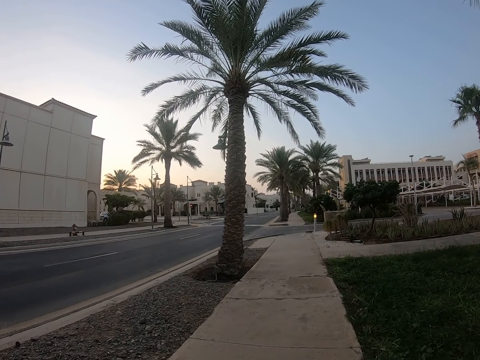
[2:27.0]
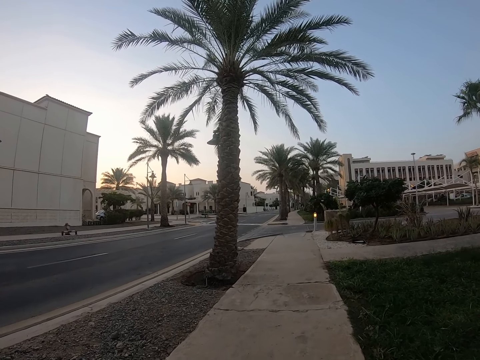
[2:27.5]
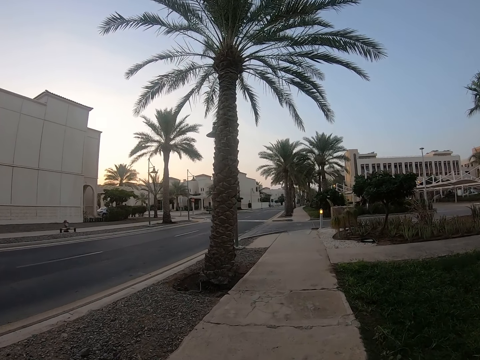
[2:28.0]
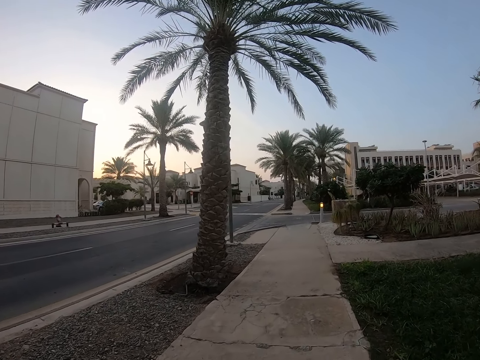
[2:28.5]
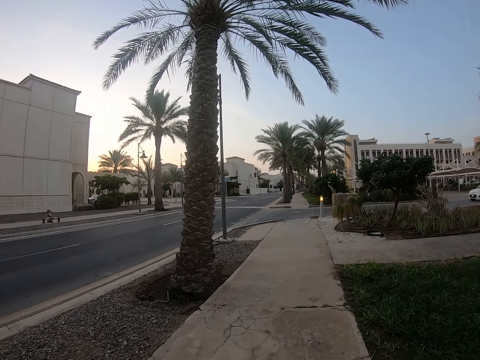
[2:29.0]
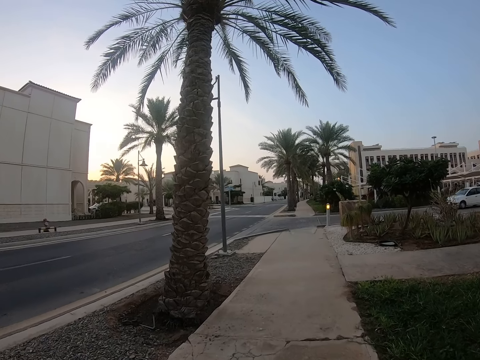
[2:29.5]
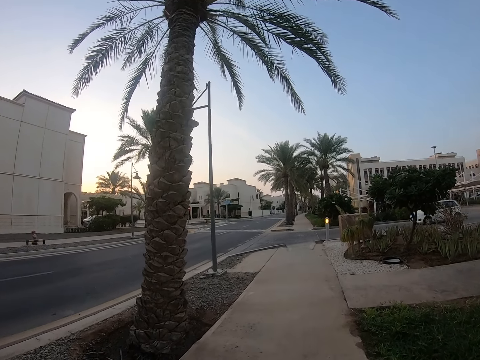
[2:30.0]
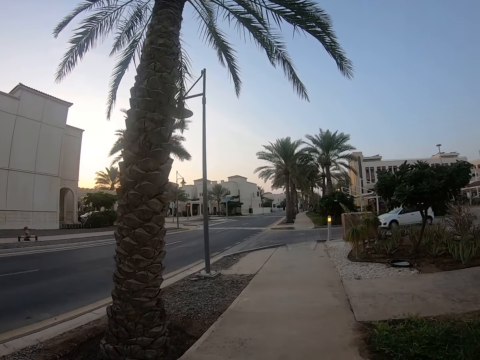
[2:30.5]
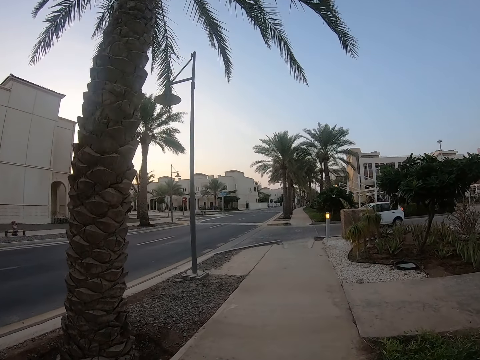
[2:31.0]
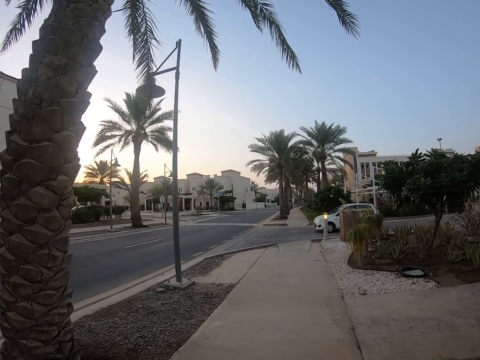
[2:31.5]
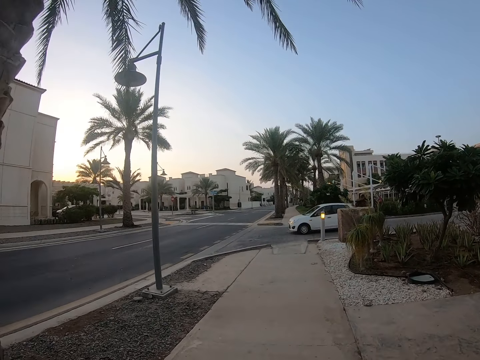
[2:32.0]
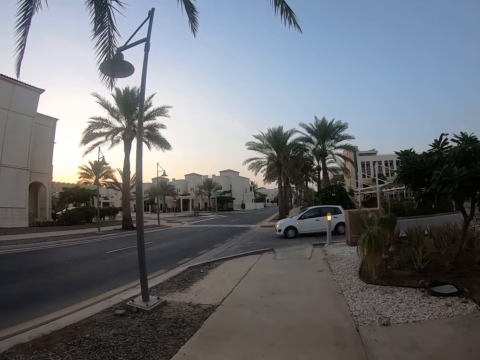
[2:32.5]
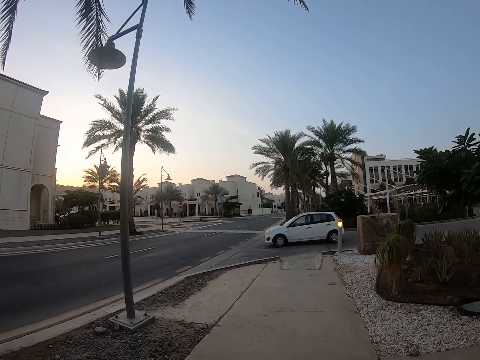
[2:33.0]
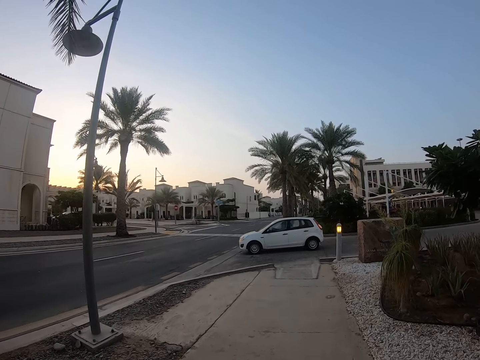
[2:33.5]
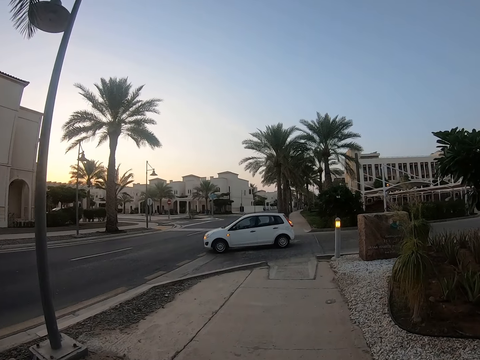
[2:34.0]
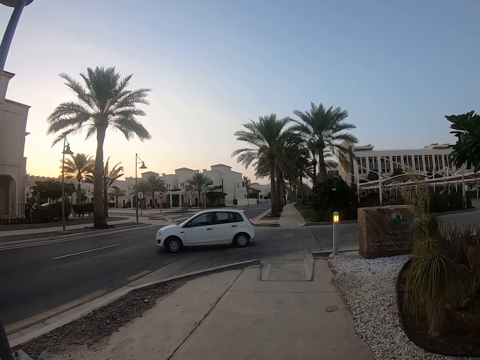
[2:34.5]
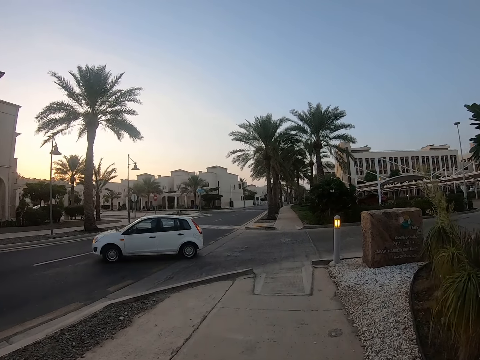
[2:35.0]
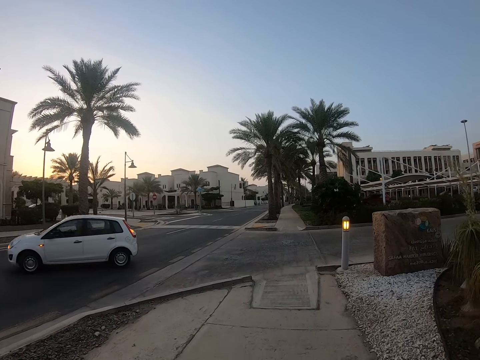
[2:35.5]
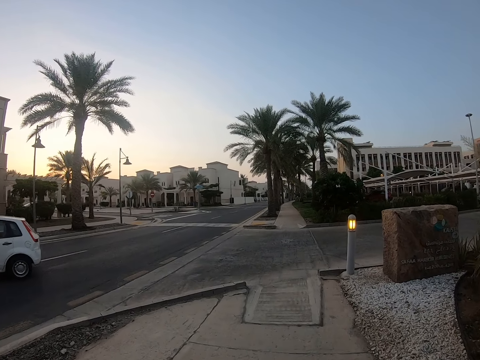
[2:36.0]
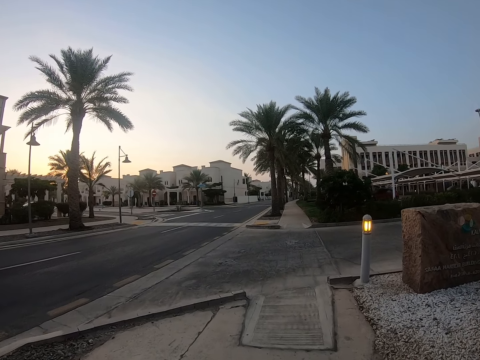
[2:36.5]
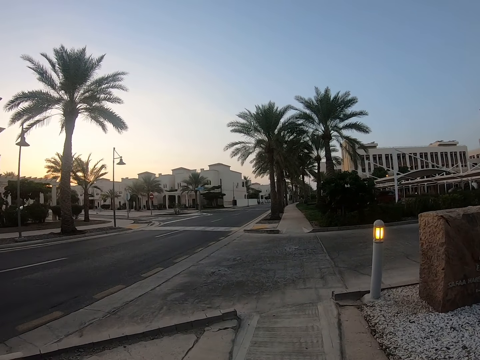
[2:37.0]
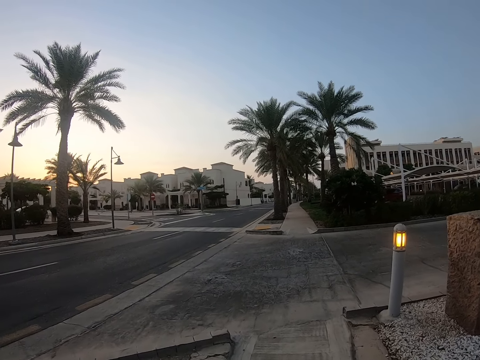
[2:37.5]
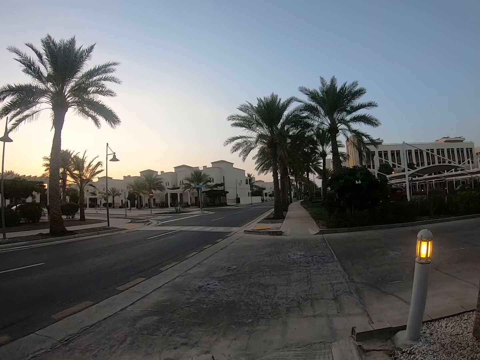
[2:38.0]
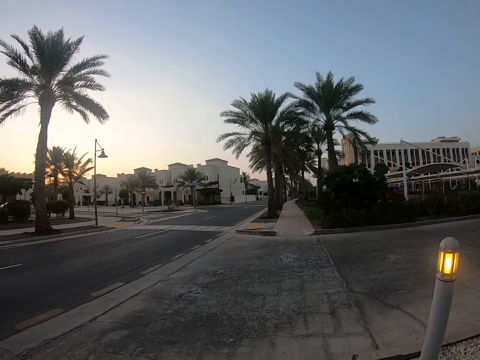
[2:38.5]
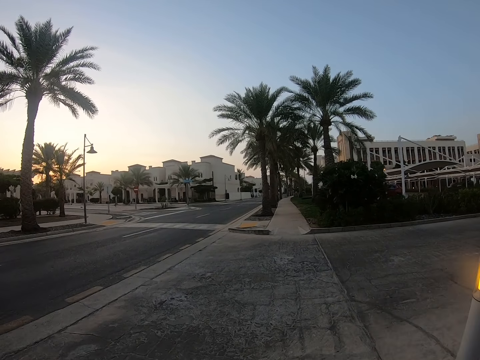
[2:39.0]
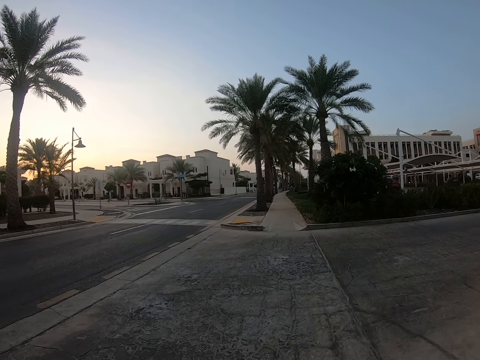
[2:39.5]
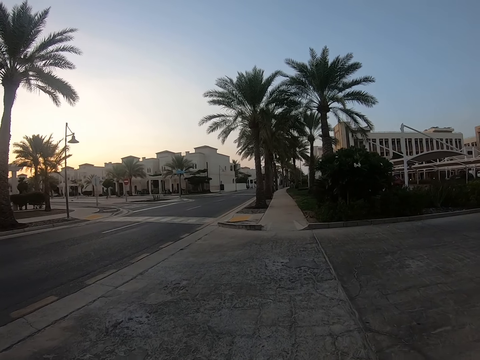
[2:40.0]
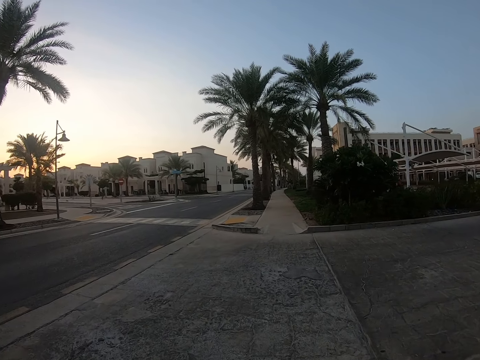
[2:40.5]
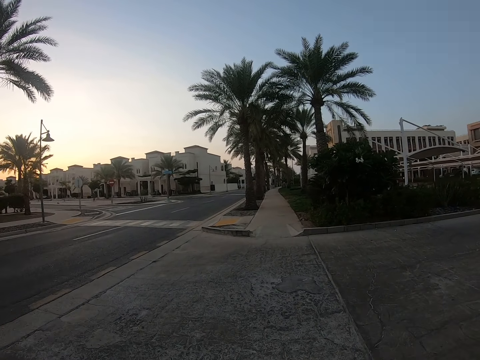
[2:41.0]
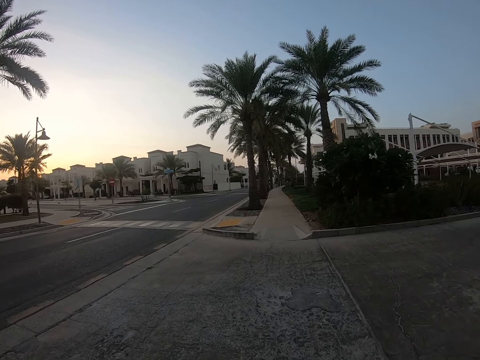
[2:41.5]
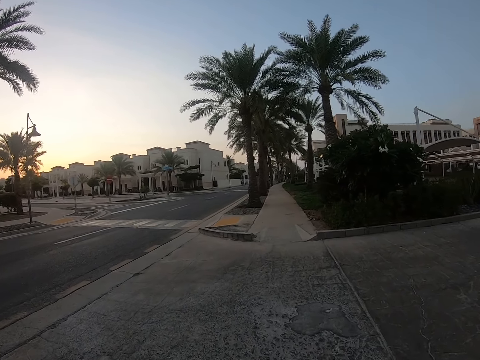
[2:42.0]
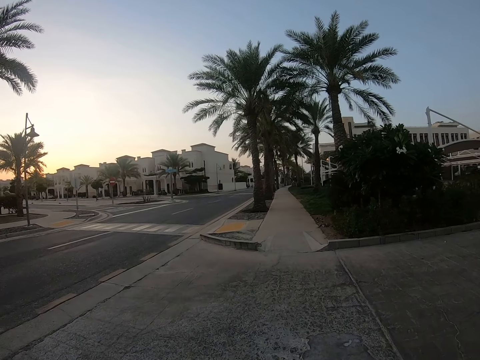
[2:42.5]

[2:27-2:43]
The camera wearer walks around a road.

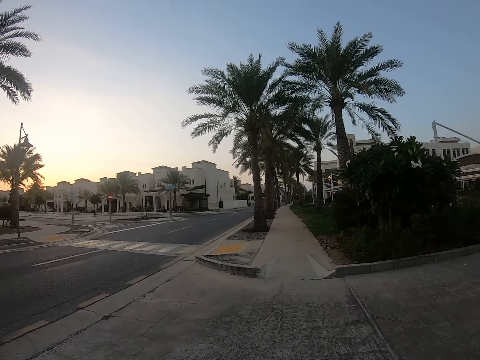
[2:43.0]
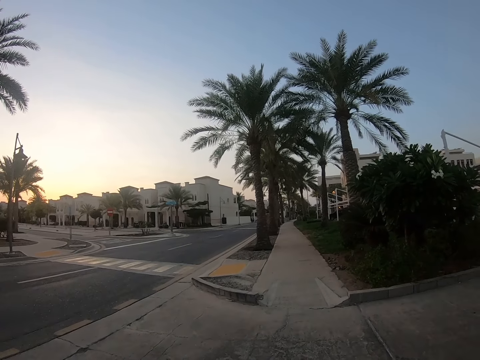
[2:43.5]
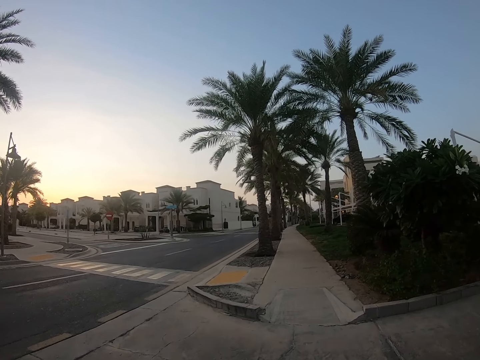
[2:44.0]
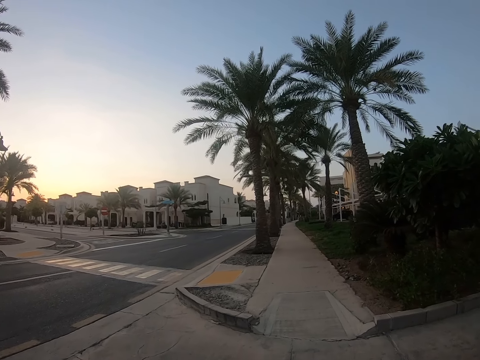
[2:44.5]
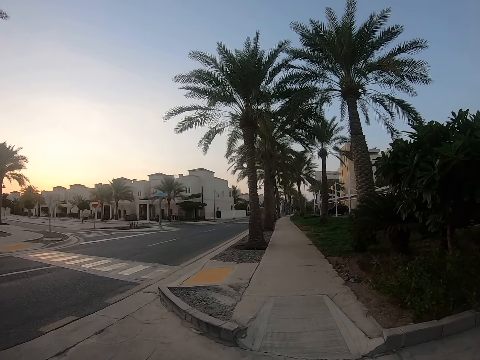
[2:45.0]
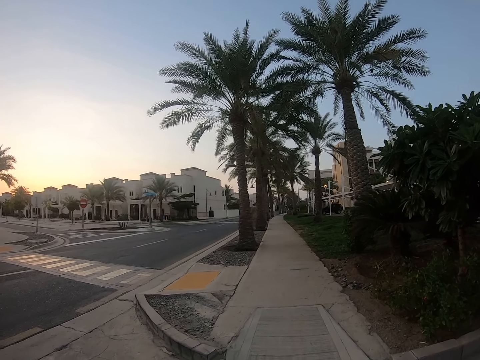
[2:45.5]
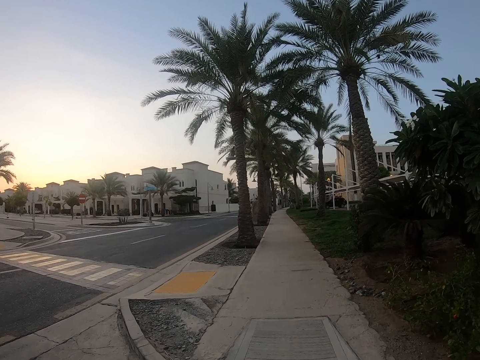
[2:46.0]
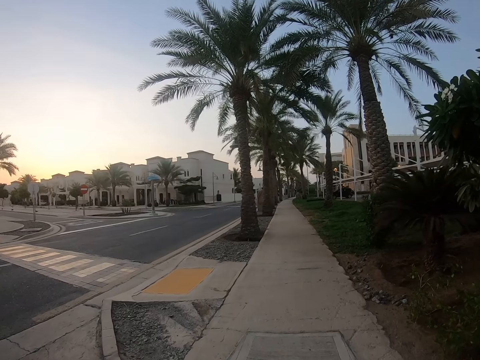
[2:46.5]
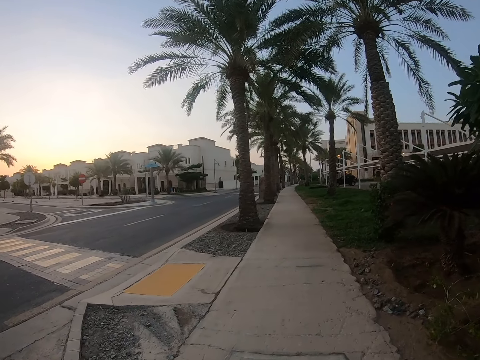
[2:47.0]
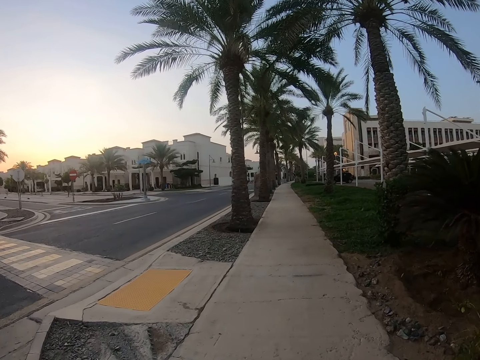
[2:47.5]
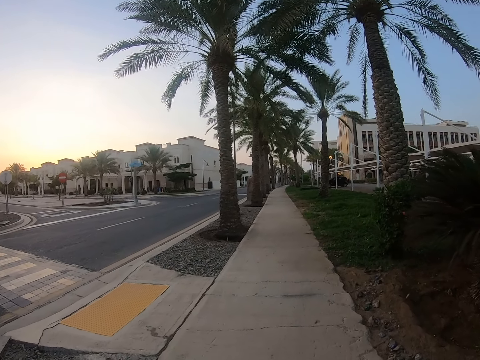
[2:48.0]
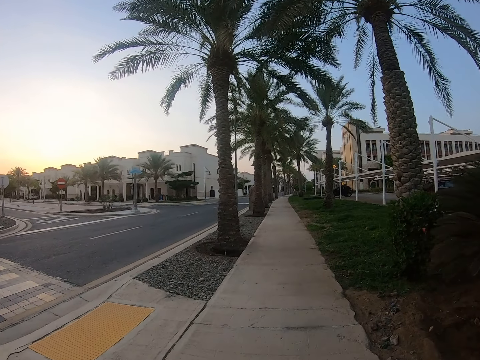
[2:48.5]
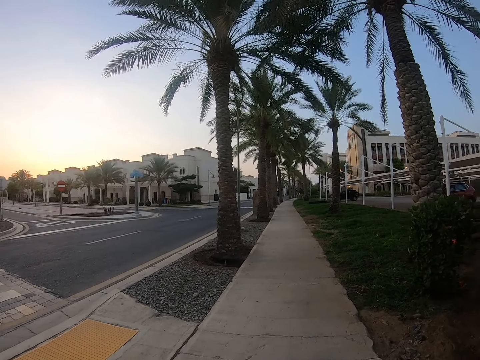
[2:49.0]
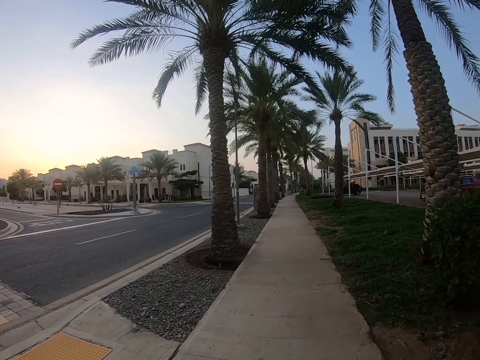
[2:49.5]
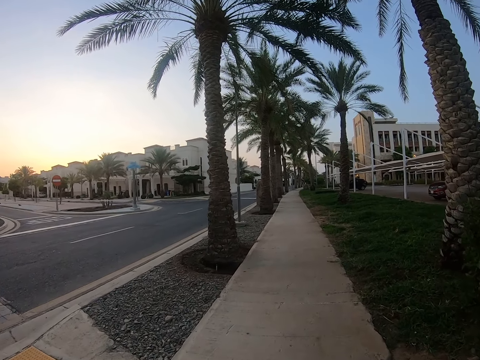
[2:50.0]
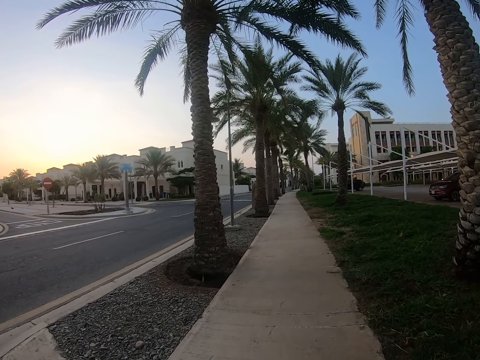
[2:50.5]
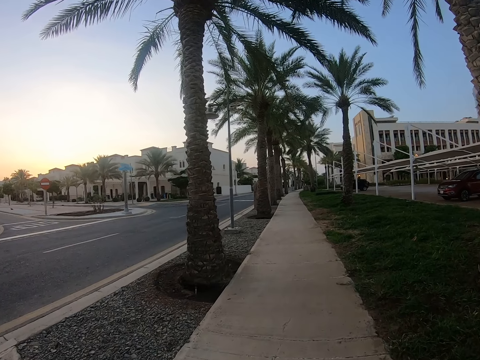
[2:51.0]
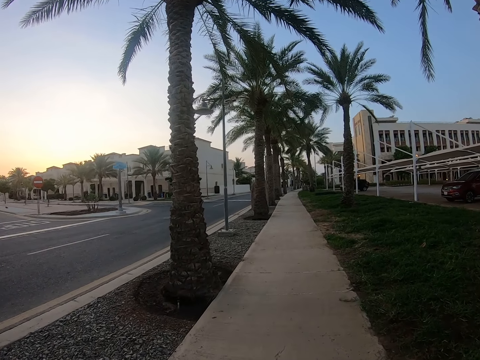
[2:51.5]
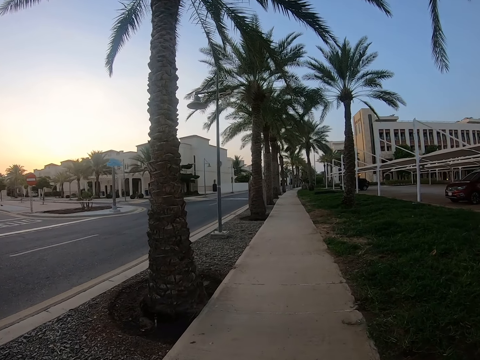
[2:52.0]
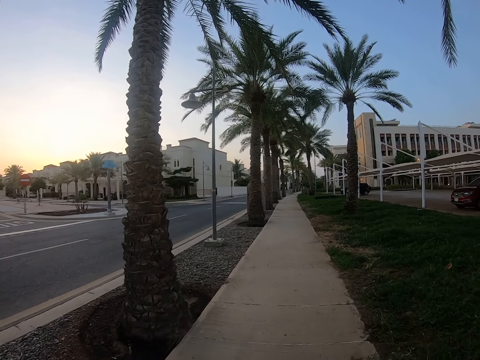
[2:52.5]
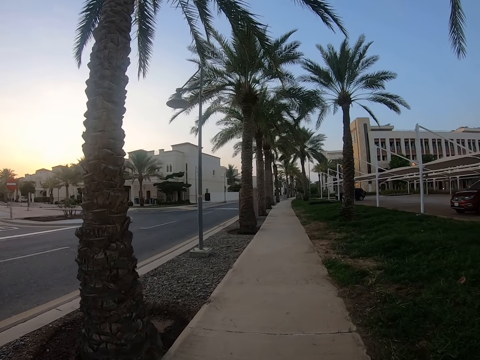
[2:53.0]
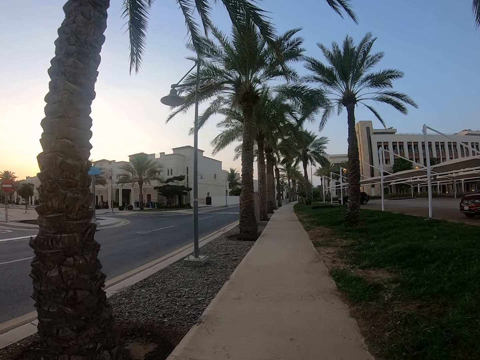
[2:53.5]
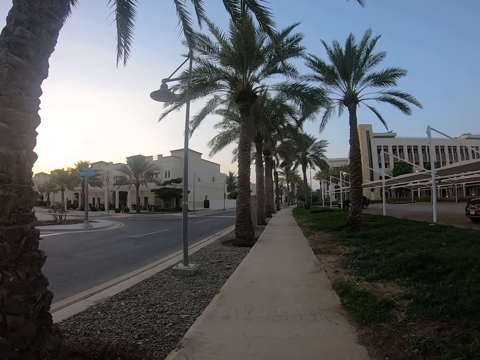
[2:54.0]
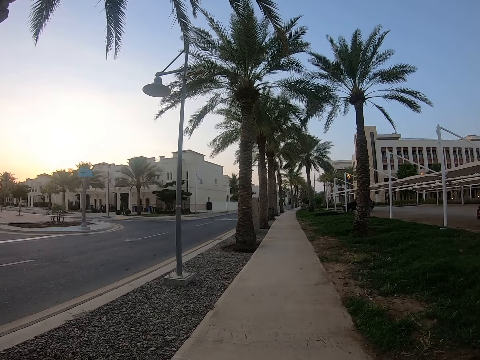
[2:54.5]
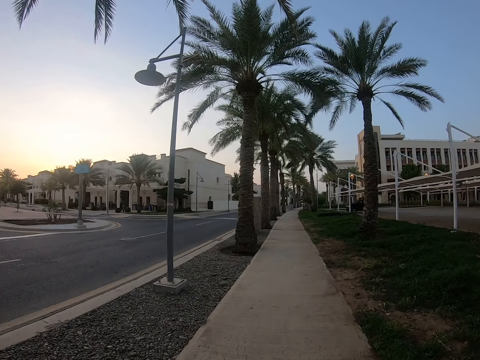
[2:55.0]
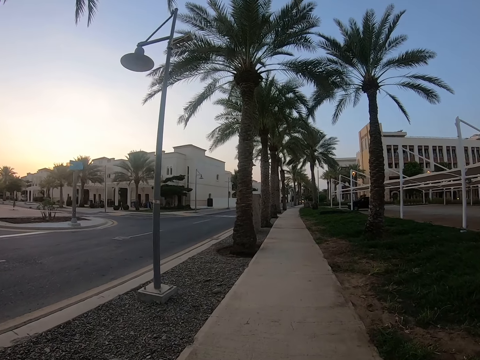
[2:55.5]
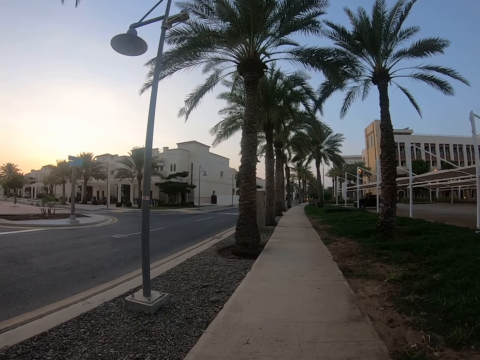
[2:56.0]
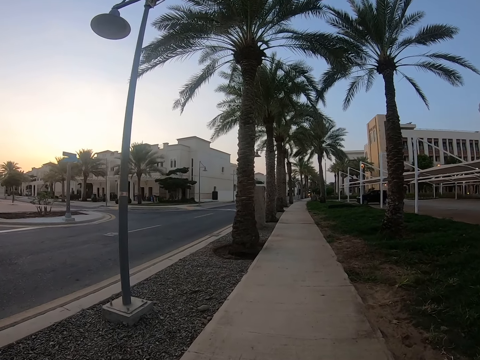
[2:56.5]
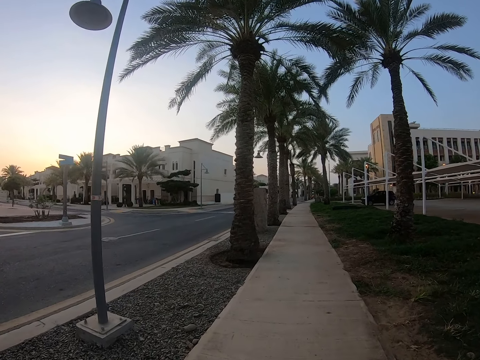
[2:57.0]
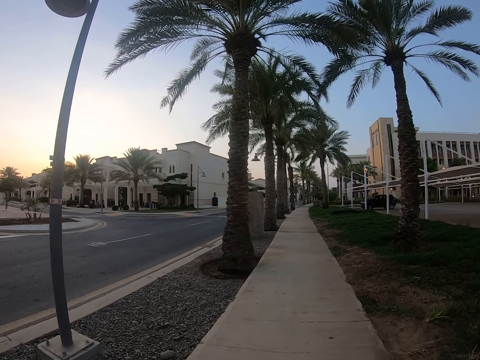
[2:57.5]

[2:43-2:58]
The camera wearer walks around a sidewalk.
